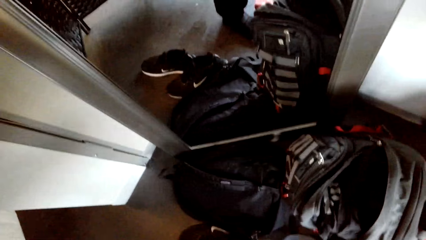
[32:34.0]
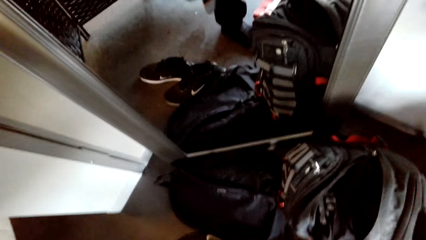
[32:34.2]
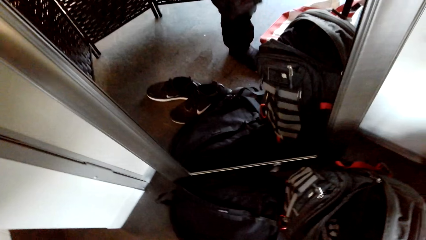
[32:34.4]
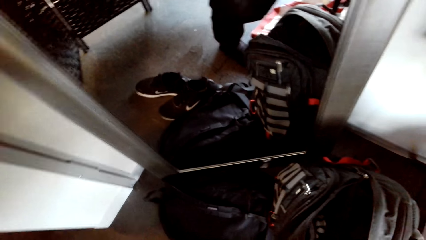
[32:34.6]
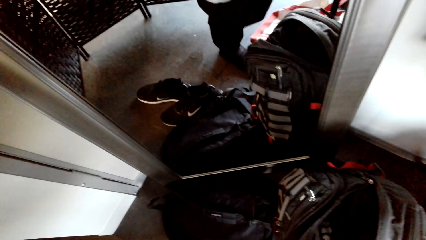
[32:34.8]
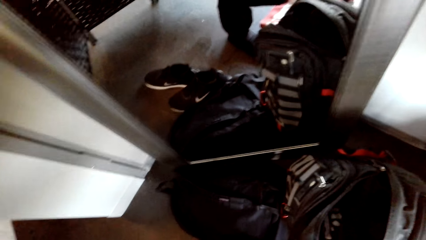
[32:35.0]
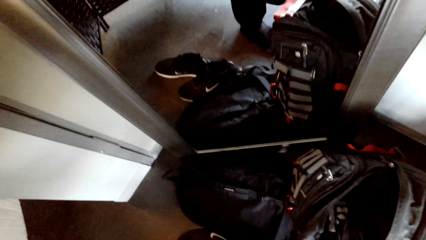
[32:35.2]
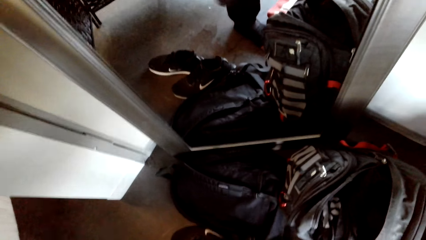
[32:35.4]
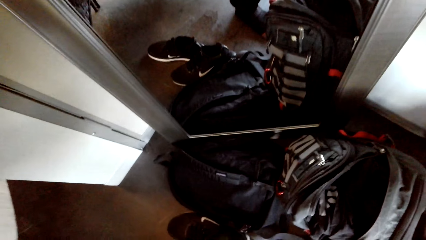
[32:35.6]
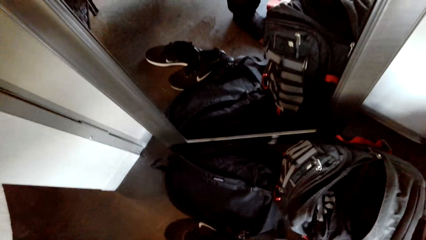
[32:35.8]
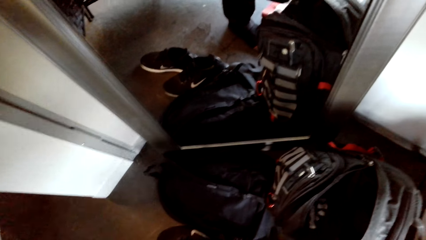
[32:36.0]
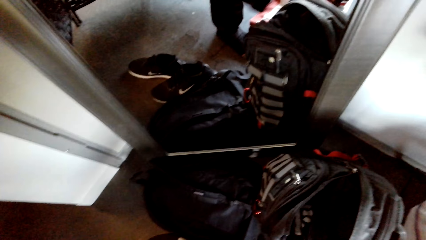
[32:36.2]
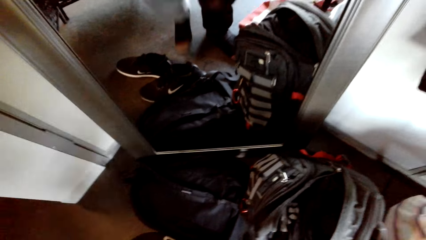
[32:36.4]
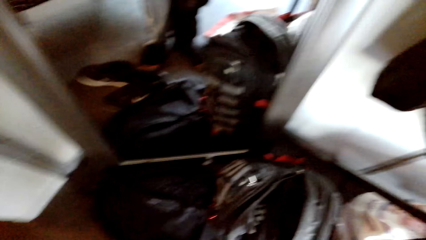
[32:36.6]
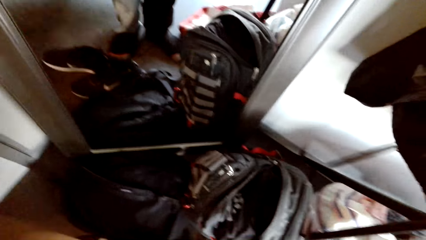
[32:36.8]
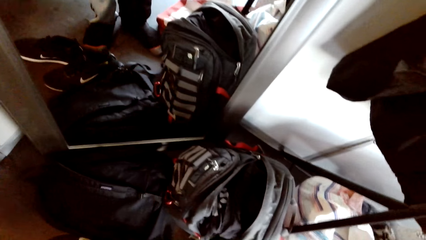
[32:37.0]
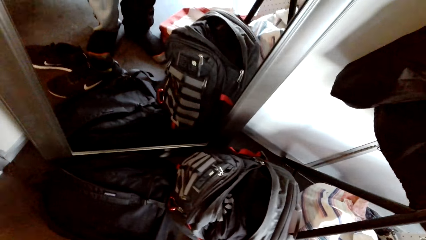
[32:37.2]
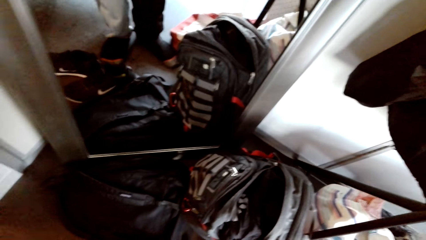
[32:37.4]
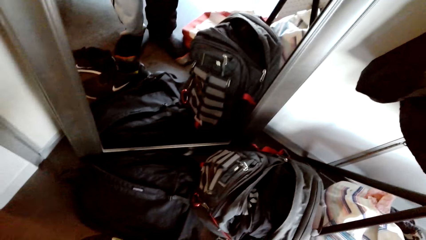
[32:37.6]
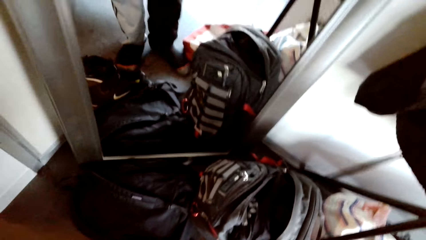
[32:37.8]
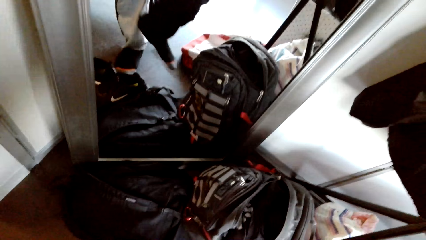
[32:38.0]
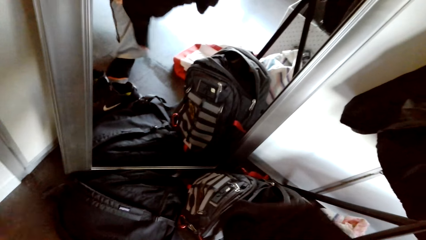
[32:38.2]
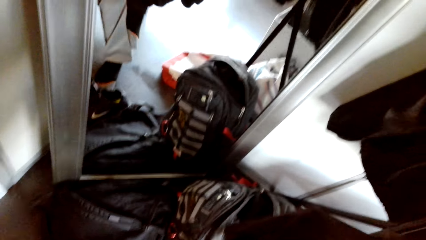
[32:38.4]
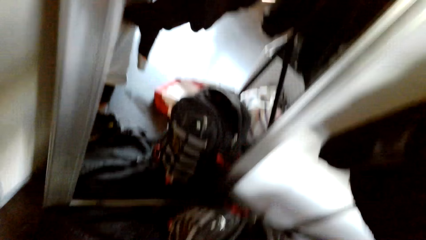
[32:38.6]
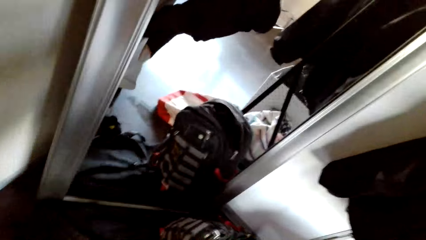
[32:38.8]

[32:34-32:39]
The camera wearer removes the trouser.

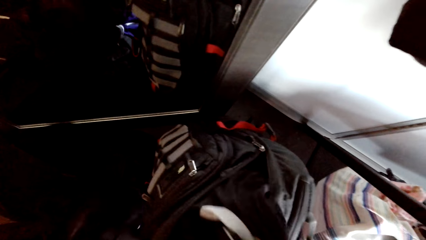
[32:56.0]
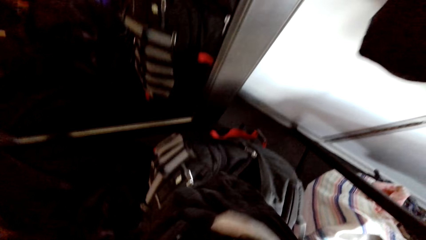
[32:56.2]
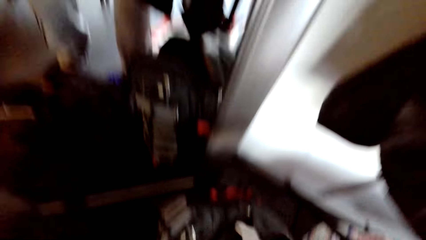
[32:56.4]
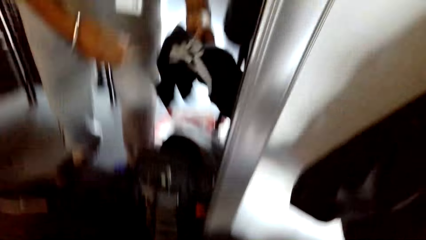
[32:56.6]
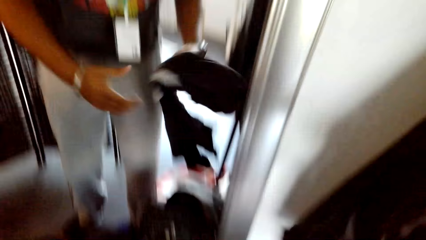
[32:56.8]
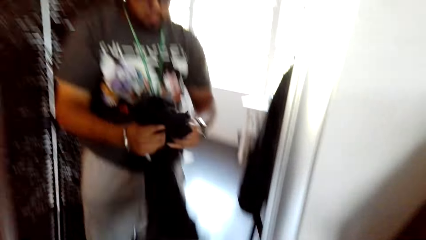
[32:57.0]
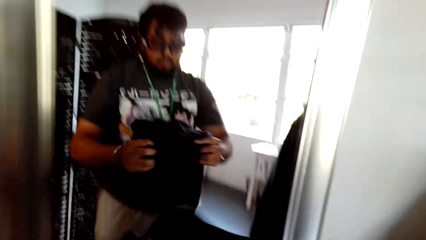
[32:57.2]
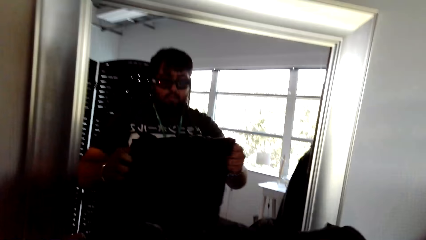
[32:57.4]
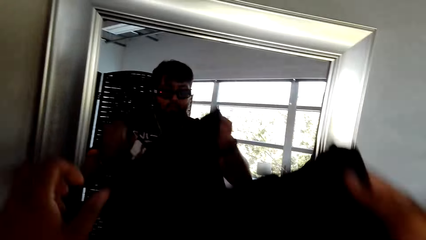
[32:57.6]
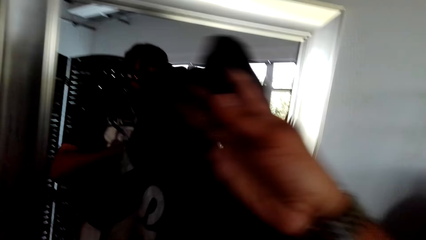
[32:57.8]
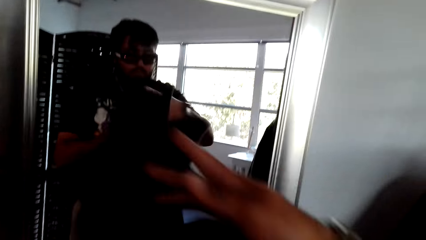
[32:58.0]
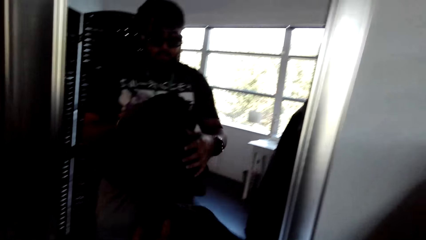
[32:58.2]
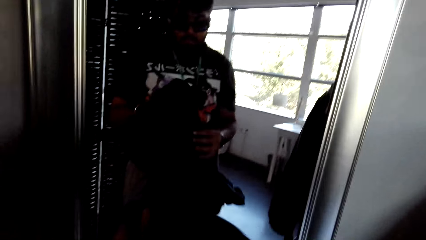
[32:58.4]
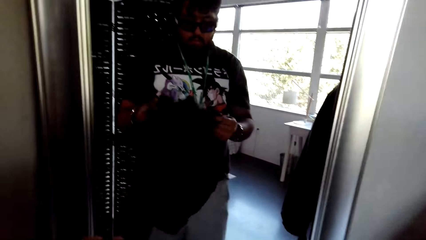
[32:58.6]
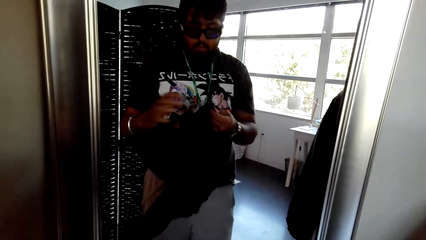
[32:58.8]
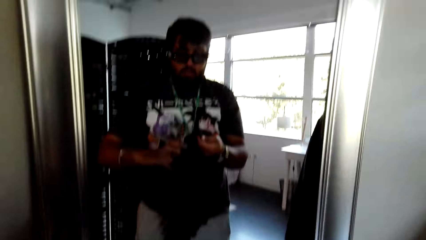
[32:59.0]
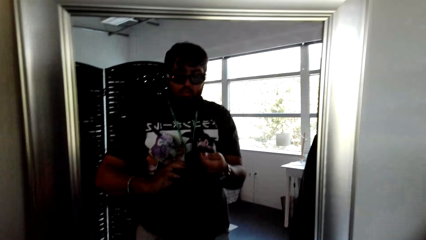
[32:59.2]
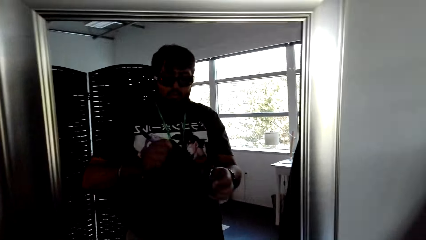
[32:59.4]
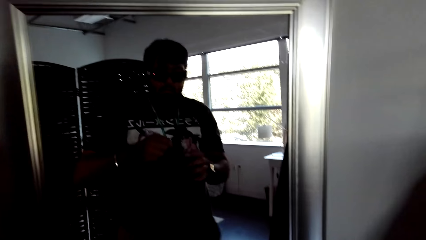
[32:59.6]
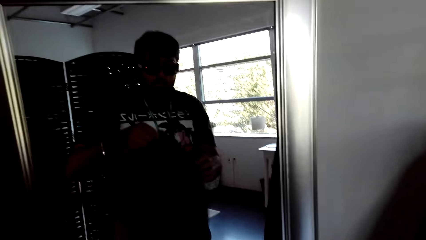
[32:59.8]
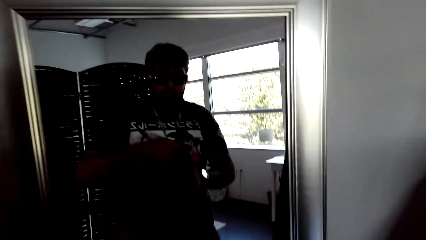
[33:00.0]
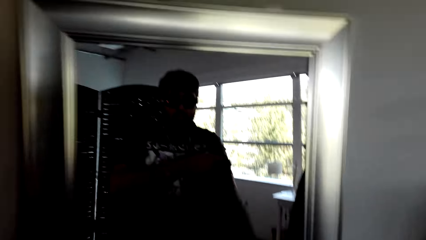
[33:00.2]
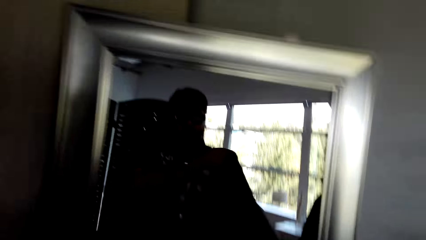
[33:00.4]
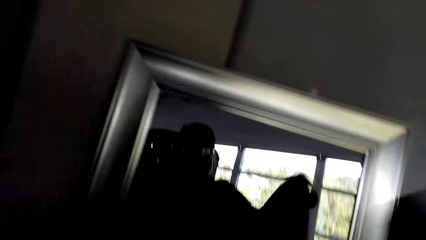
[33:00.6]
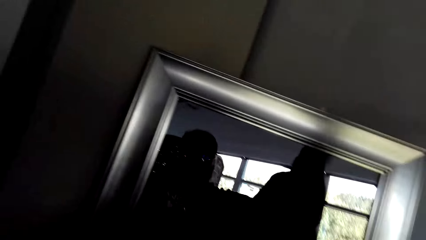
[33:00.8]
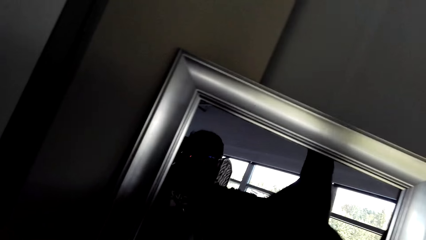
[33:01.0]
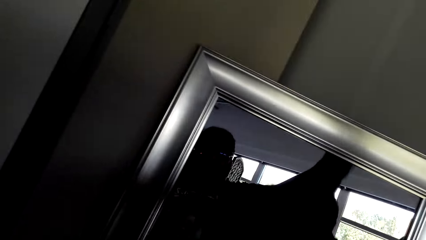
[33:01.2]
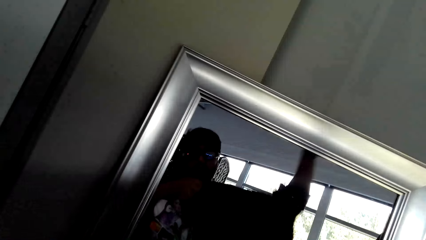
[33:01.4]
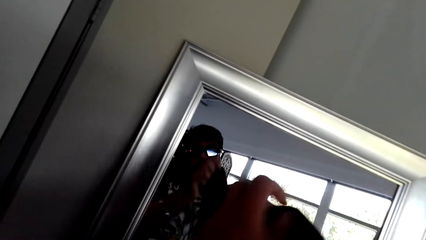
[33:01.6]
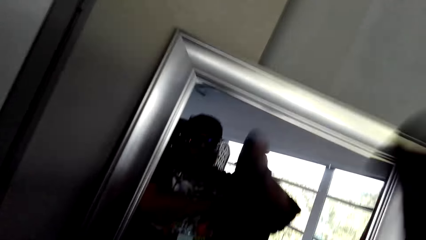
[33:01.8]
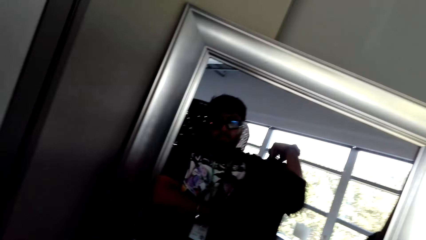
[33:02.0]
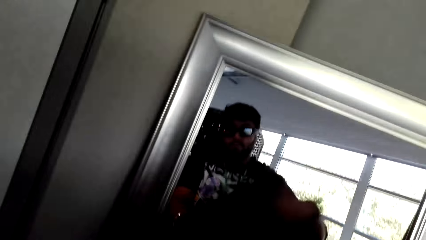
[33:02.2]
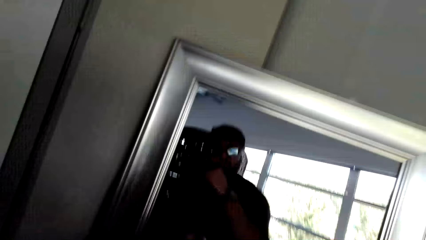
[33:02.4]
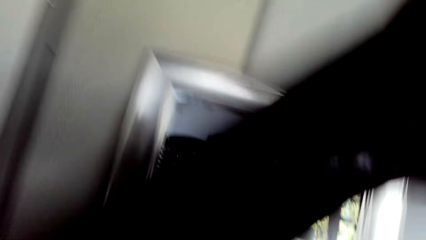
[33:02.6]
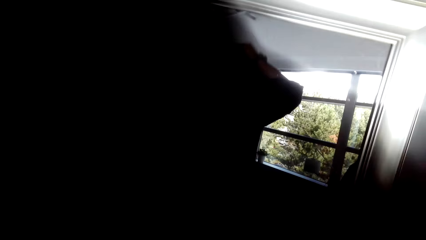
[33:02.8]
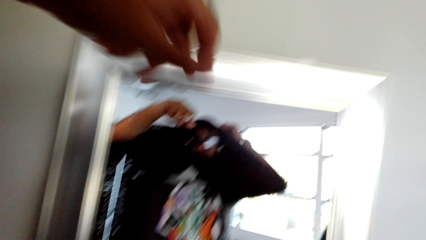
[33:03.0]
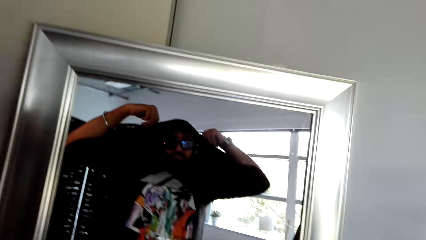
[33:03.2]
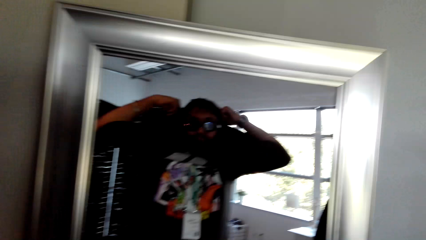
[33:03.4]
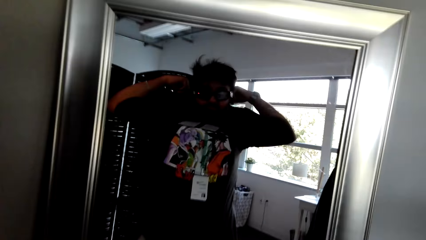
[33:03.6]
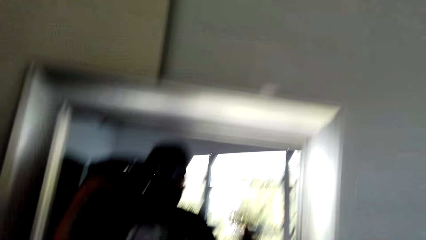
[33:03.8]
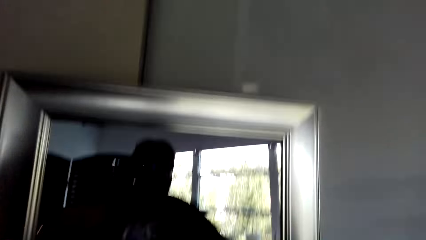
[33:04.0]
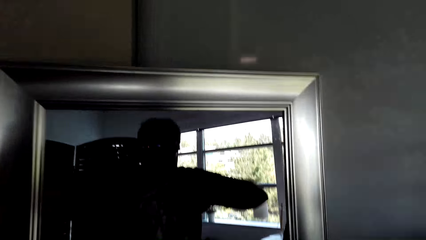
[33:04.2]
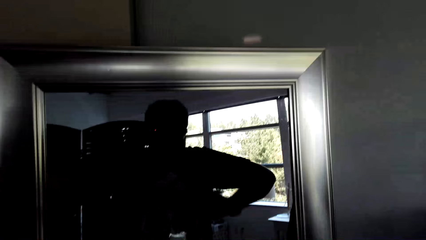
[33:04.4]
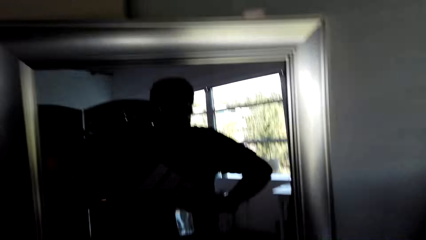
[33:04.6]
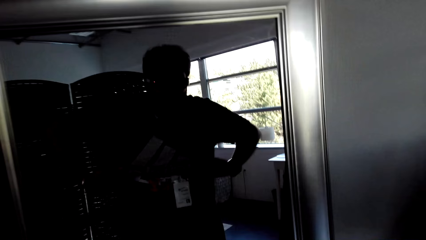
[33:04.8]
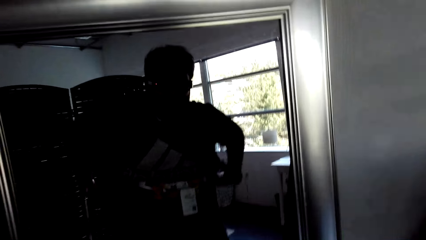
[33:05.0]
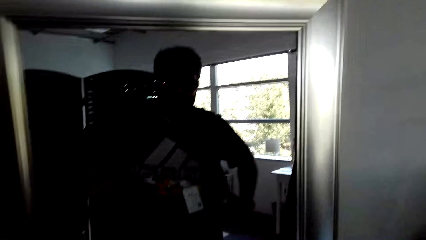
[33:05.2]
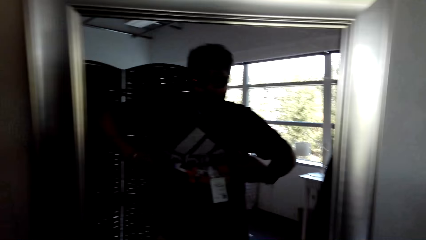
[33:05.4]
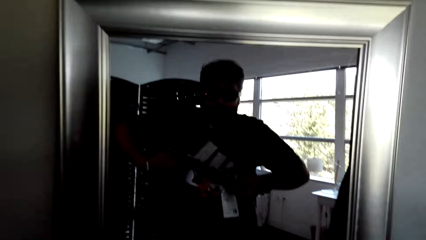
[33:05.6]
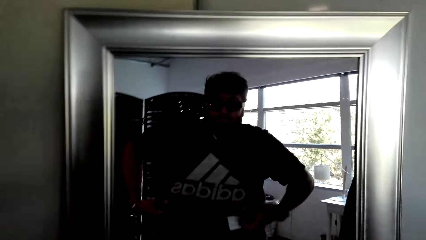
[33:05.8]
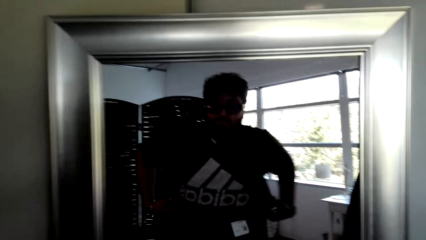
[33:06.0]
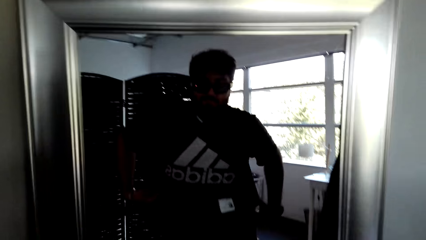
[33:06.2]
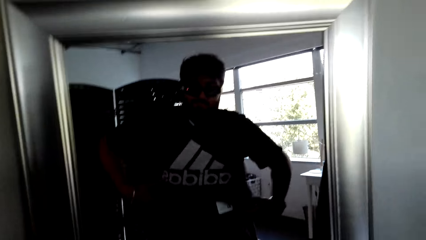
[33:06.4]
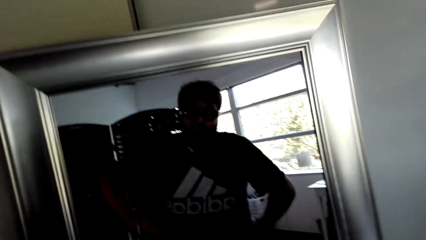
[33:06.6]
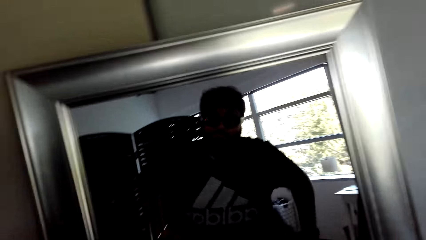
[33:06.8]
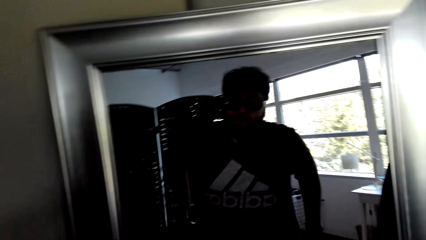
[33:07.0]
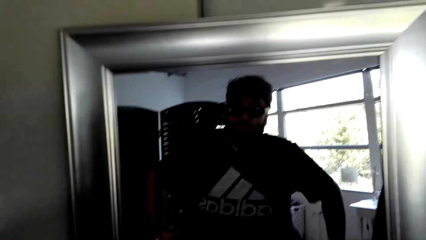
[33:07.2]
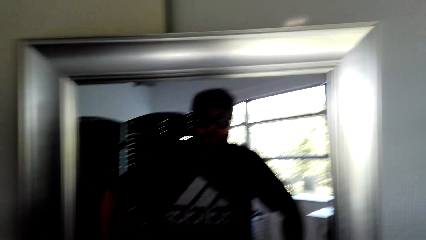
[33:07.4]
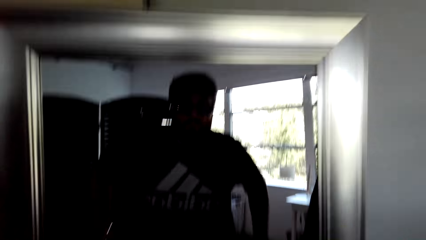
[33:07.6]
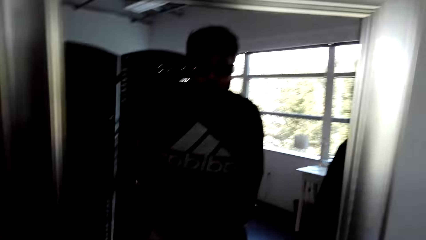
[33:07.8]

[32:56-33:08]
The camera wearer touches the cloth. They wear the shirt. They wear the shirt again.
